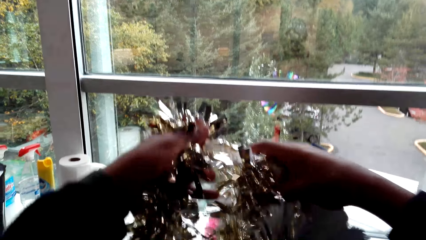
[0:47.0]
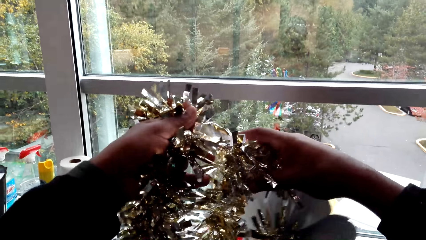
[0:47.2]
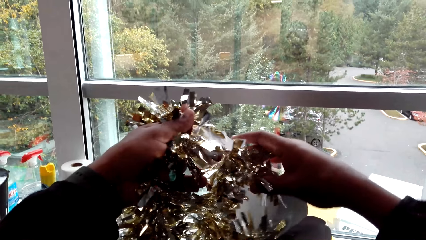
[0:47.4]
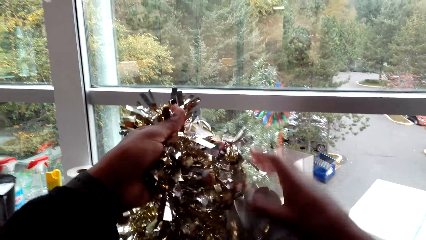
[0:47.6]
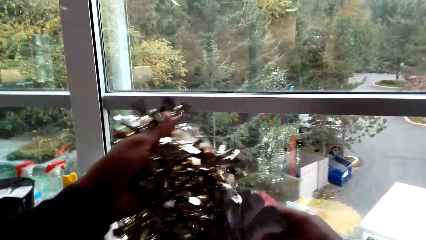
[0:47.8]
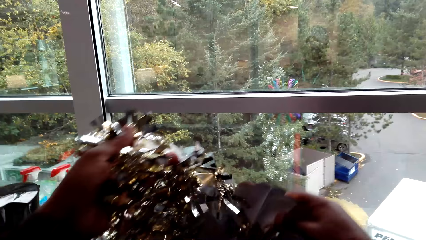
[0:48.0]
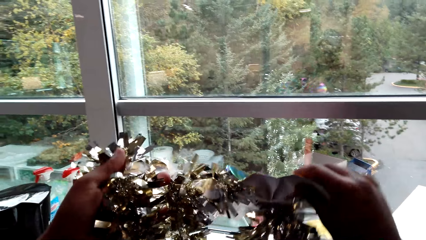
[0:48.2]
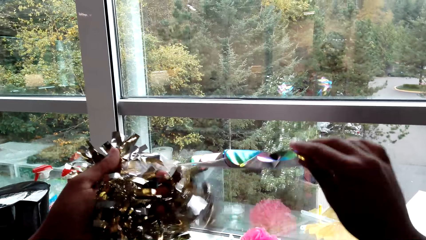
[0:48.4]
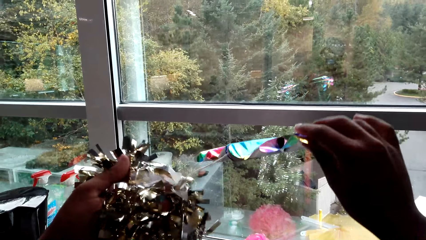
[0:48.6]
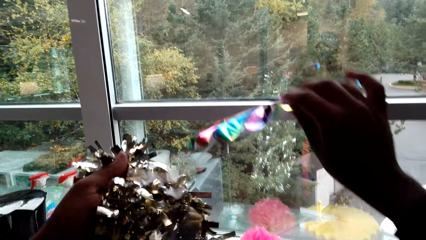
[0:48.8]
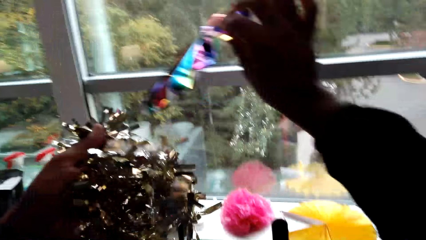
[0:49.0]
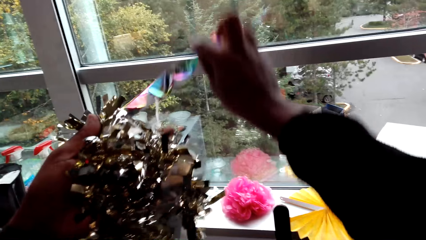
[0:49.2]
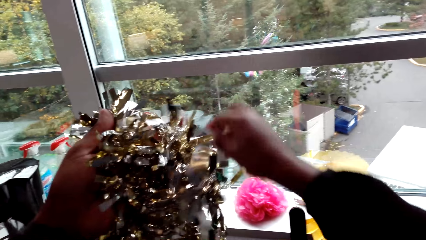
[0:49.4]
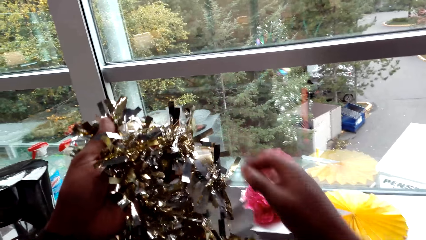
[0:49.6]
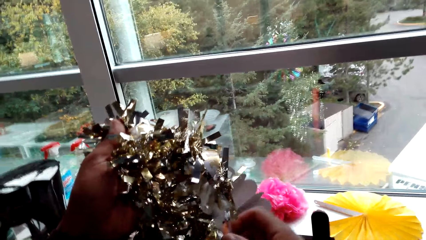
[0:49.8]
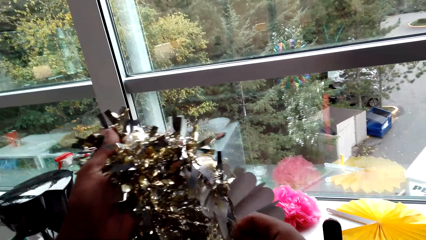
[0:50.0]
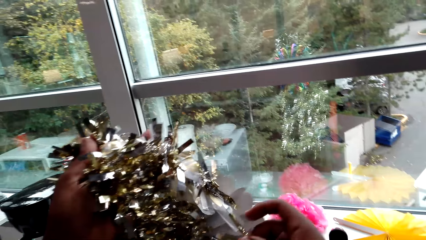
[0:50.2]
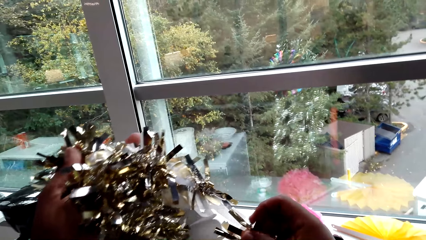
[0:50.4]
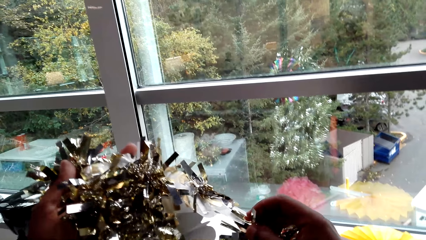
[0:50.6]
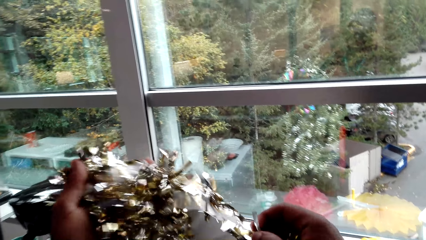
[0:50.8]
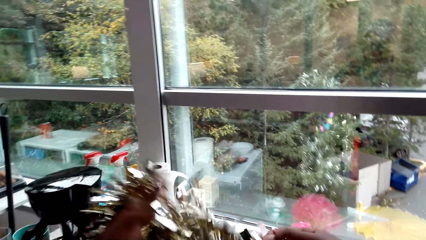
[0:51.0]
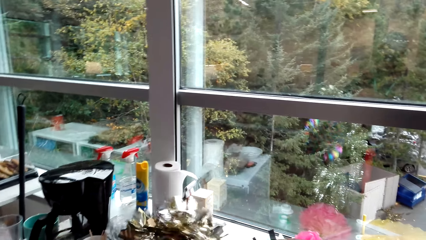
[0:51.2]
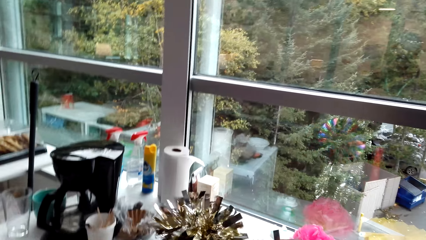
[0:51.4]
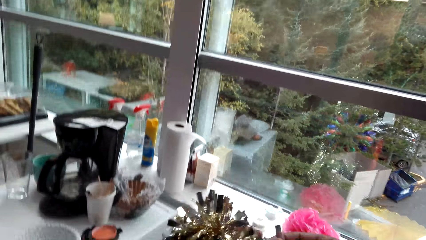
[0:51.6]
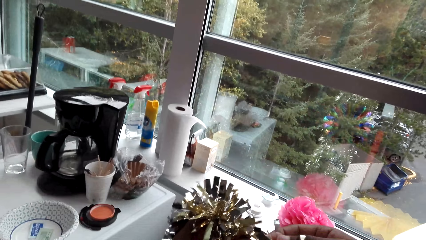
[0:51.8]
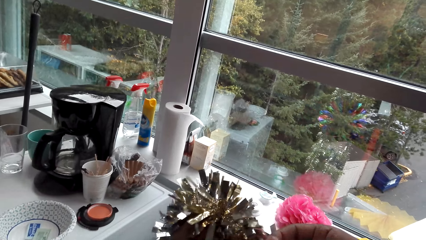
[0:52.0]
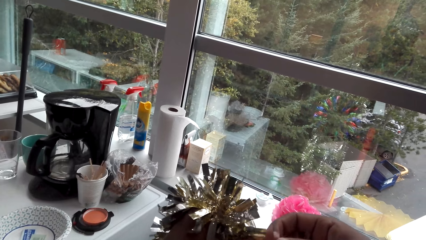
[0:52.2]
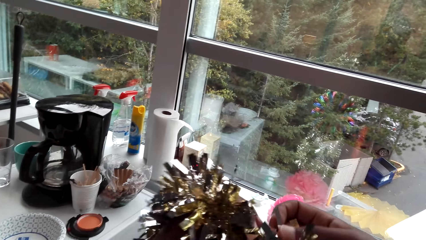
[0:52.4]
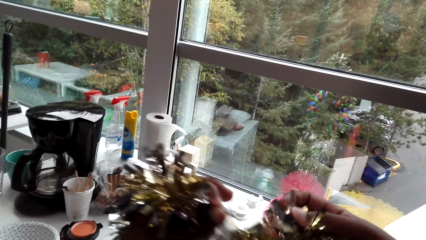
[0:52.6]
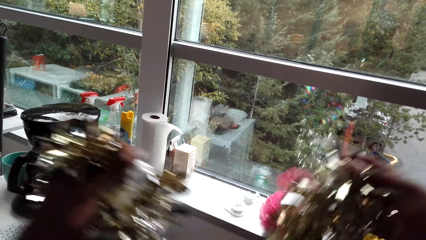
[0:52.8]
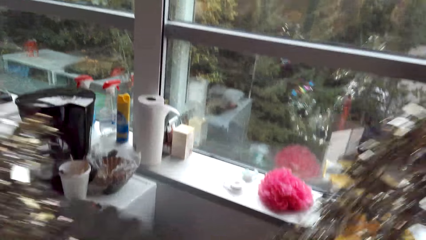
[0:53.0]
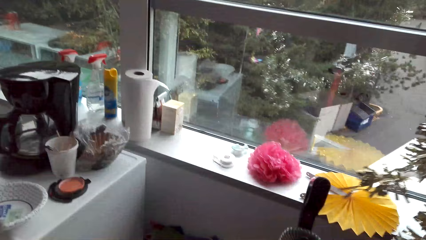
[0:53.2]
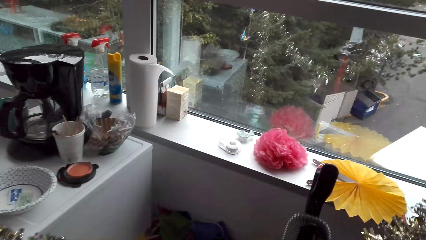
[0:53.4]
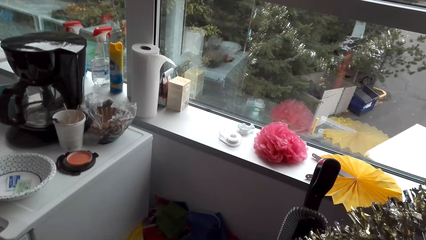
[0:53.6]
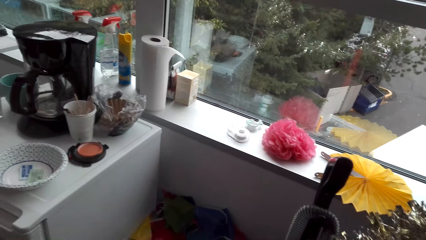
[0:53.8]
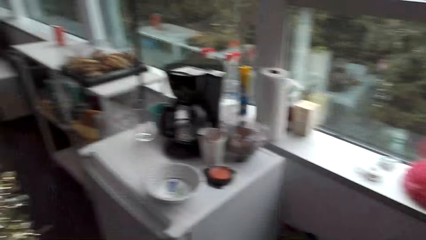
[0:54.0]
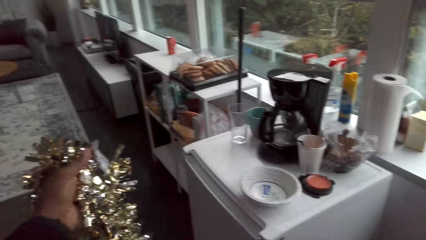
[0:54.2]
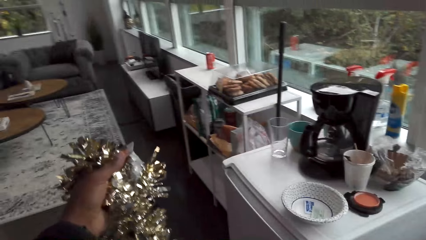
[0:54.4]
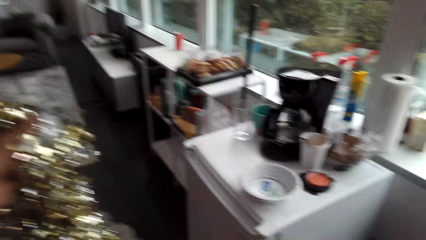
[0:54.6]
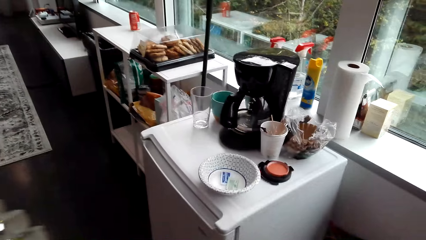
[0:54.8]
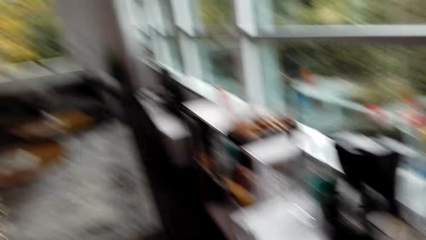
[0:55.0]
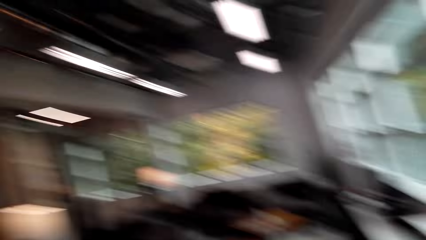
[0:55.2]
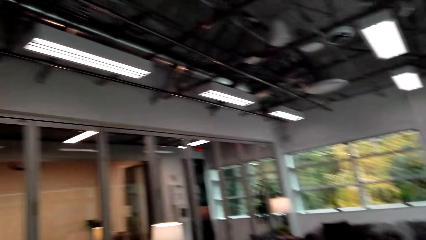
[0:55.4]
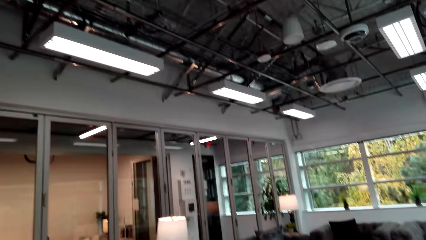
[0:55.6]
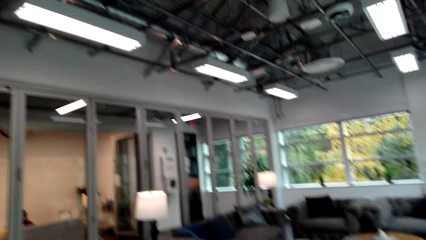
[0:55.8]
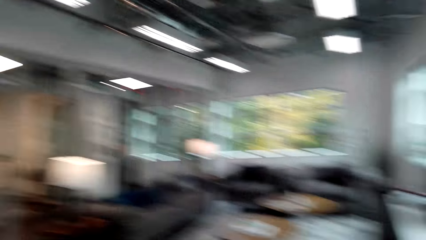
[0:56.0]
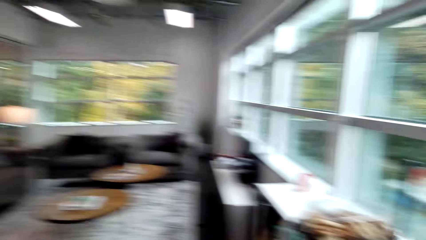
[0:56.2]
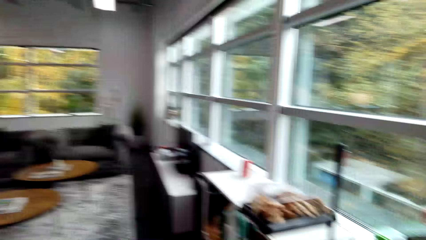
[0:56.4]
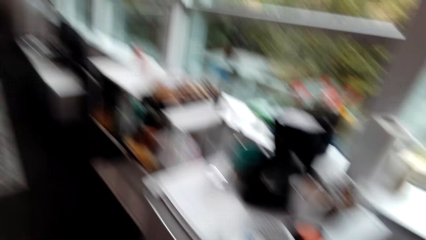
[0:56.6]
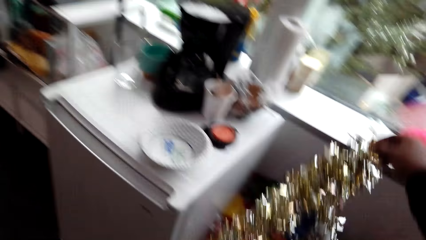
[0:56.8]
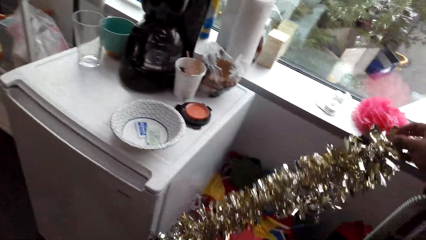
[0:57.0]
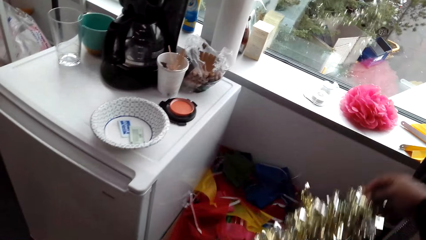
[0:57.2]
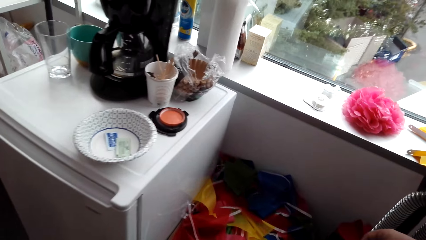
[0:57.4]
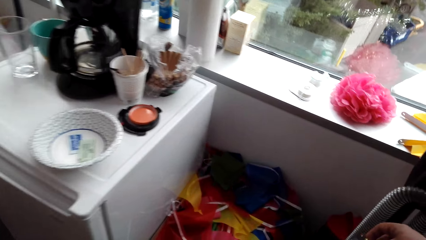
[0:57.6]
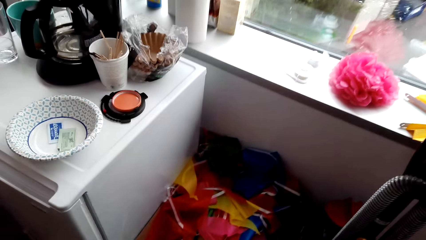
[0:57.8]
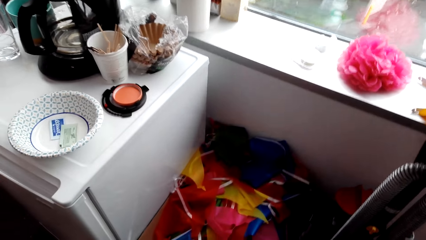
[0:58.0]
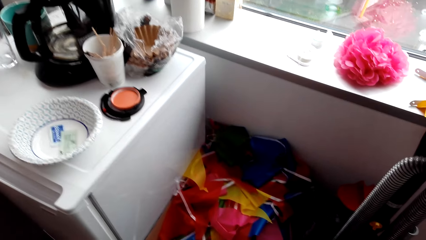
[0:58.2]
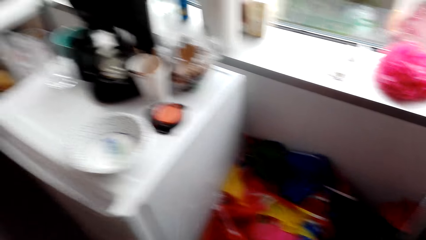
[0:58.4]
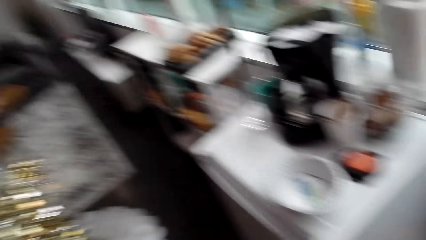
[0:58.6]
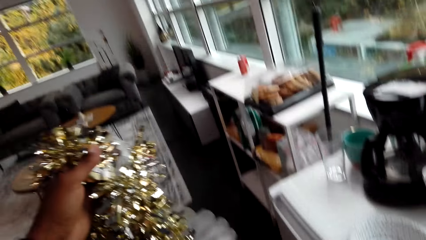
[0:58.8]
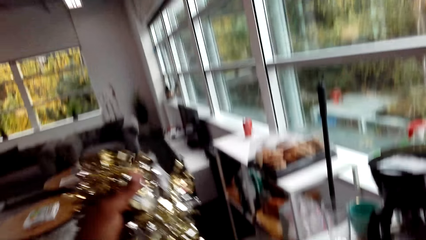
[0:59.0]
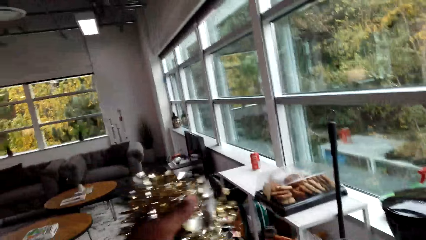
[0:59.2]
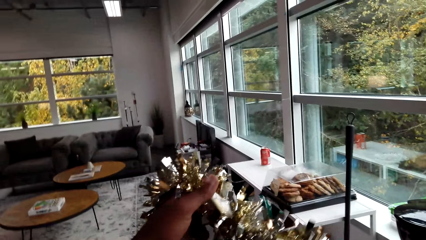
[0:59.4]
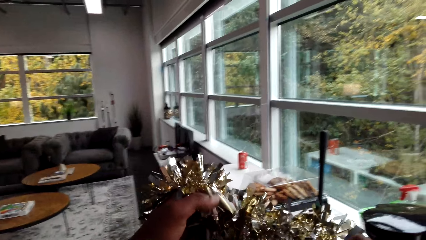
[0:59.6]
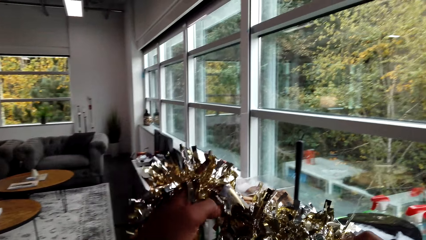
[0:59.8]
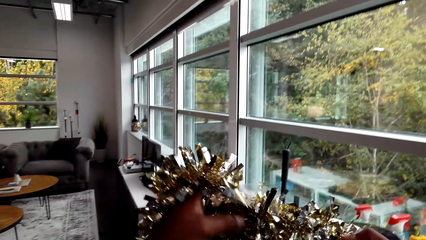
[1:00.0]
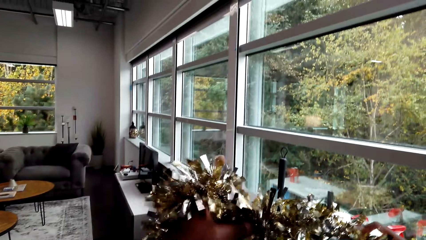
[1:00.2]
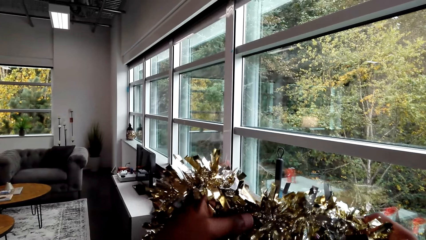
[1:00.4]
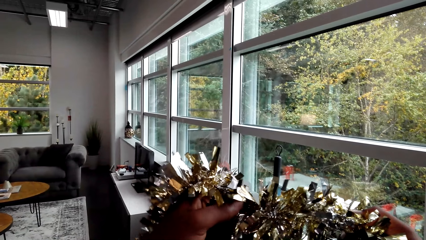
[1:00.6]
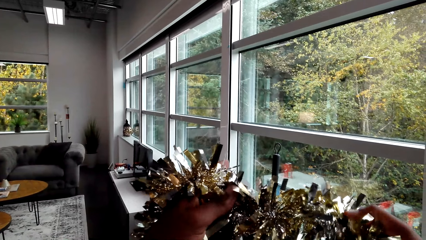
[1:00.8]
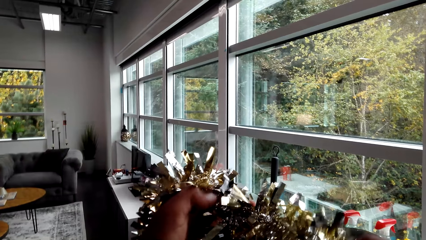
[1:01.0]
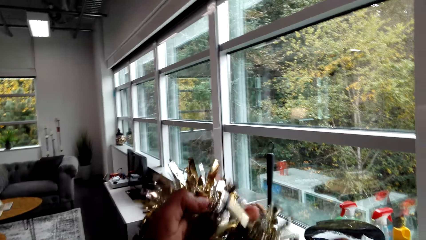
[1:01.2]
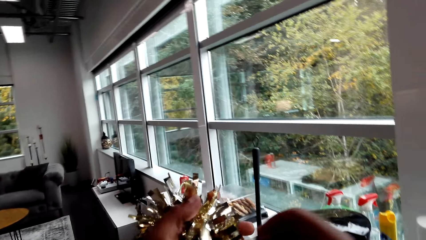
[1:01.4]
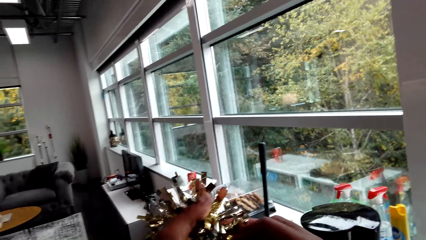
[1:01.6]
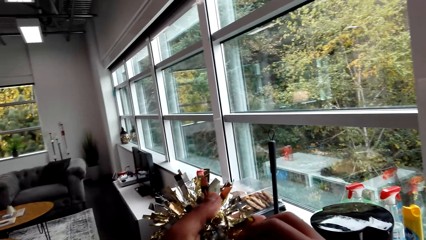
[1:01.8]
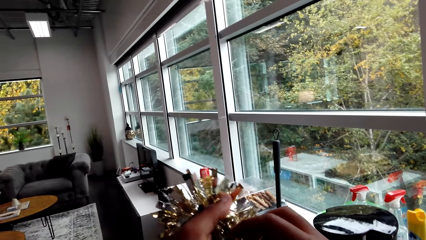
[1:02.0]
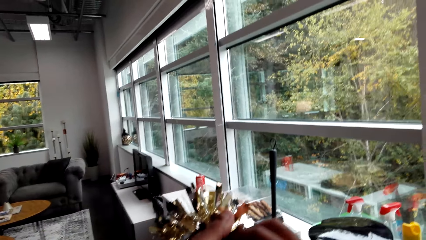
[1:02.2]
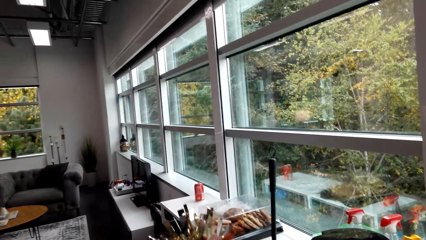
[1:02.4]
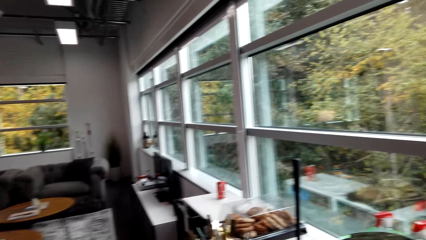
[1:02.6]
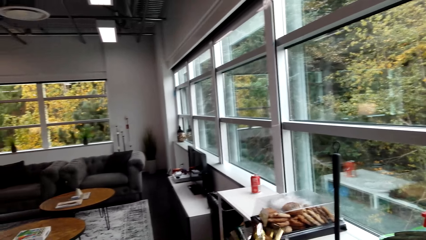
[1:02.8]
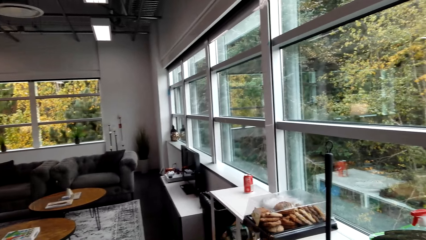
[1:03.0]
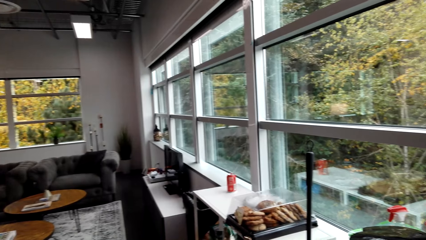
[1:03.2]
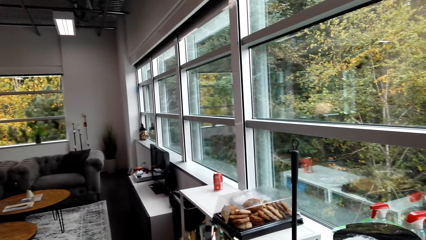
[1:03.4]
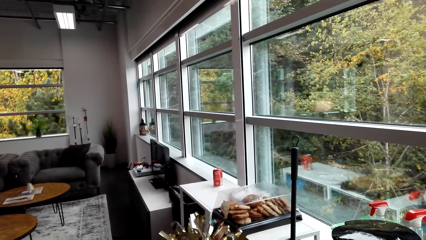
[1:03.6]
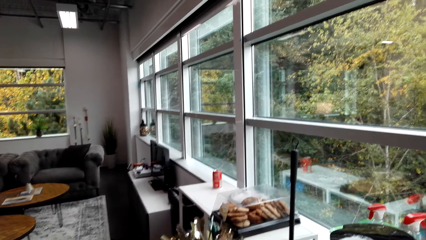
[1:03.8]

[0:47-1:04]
The camera wearer looks around the apartment. They inspect the decoration.
